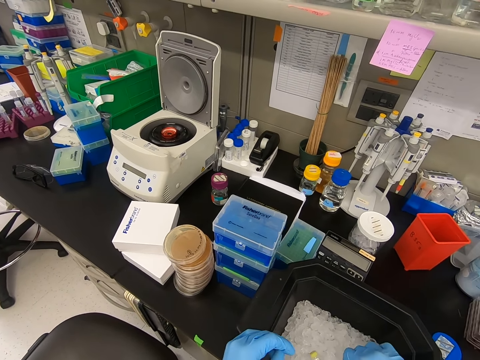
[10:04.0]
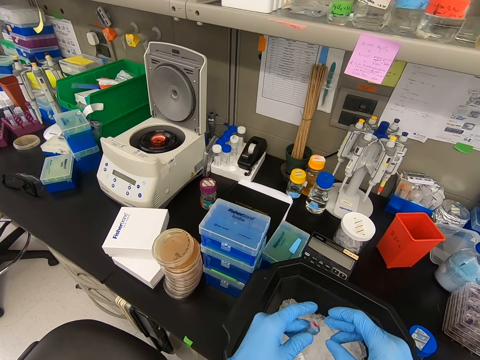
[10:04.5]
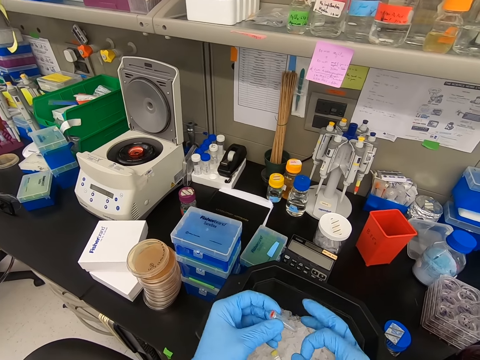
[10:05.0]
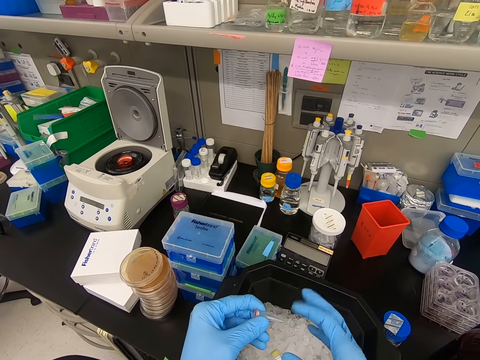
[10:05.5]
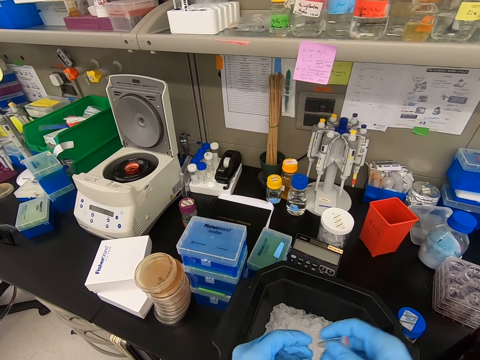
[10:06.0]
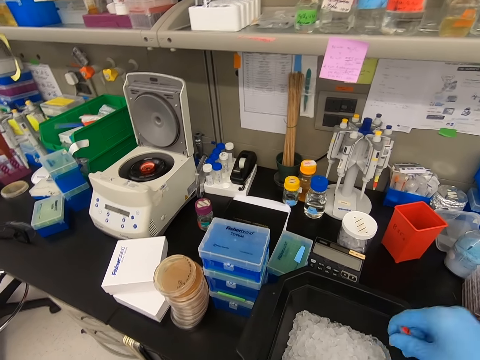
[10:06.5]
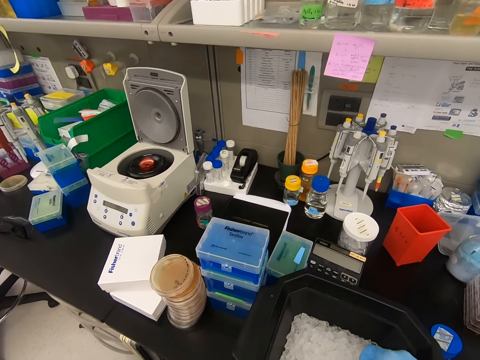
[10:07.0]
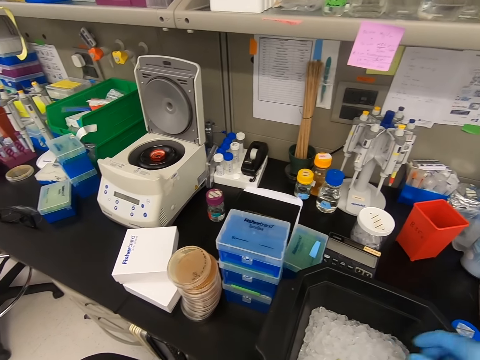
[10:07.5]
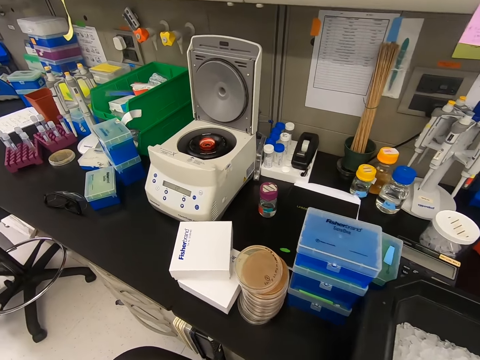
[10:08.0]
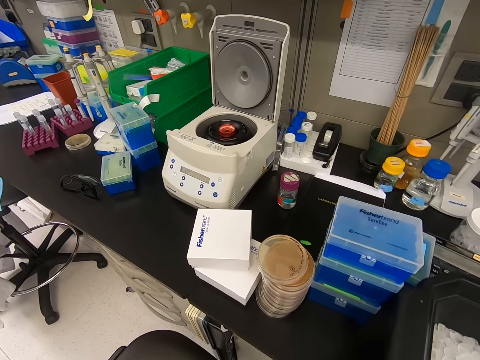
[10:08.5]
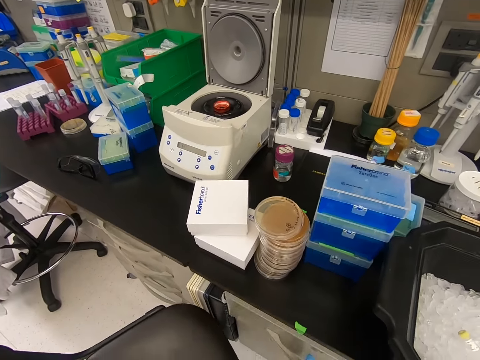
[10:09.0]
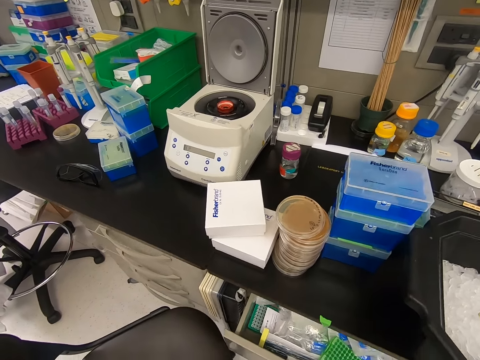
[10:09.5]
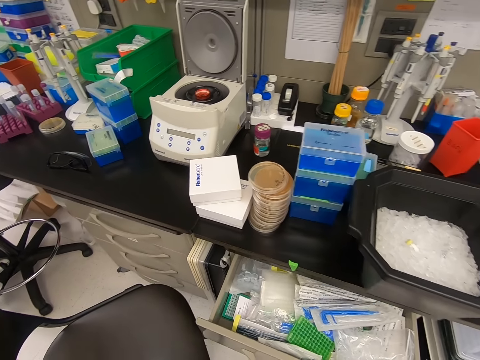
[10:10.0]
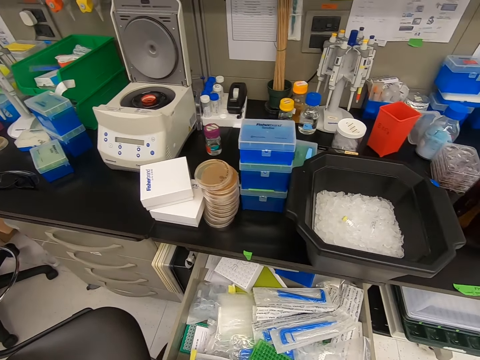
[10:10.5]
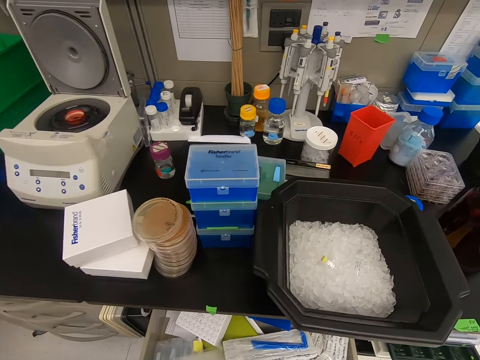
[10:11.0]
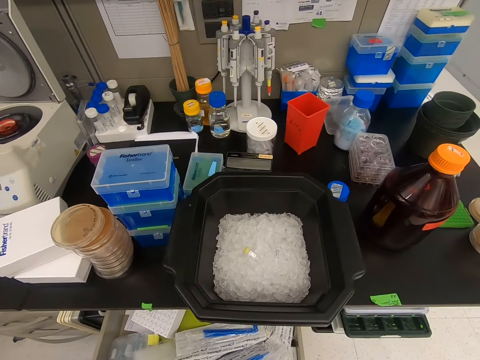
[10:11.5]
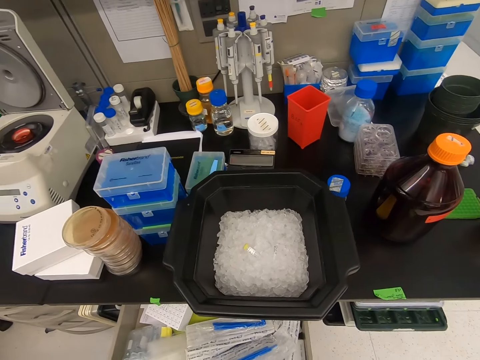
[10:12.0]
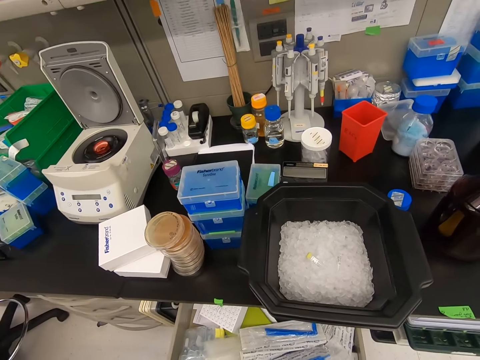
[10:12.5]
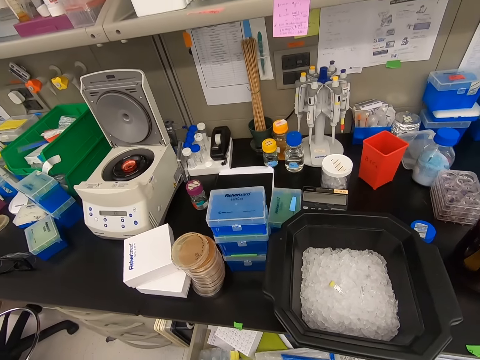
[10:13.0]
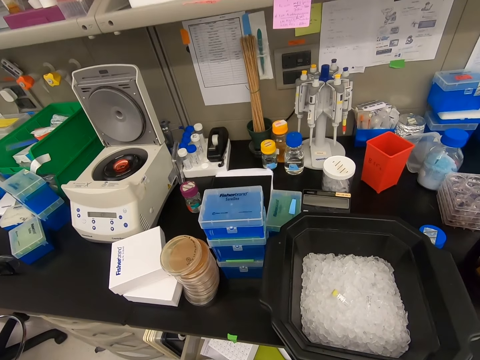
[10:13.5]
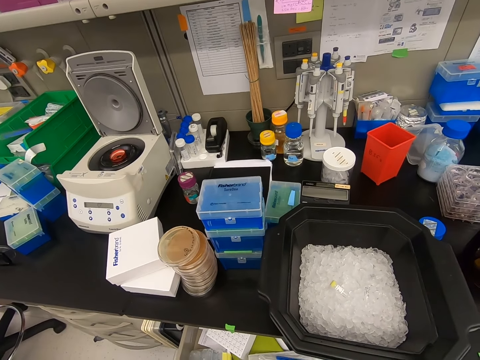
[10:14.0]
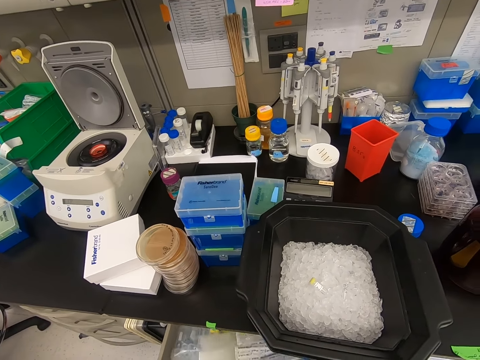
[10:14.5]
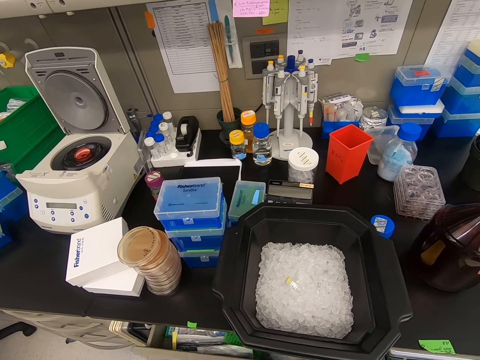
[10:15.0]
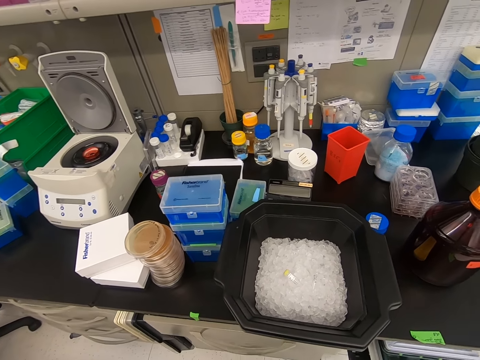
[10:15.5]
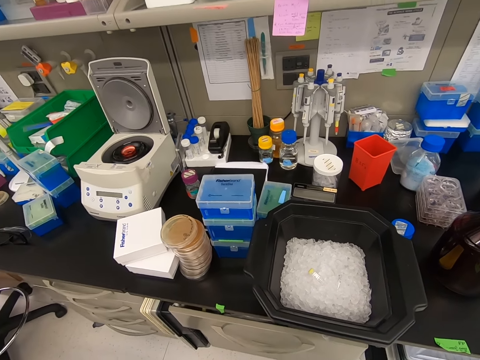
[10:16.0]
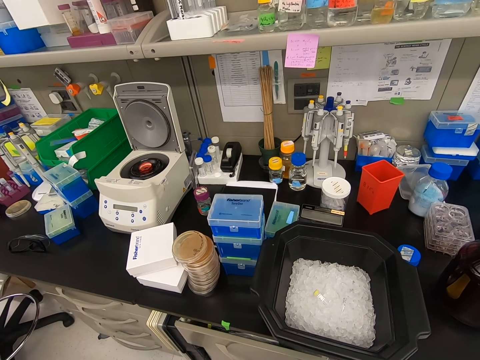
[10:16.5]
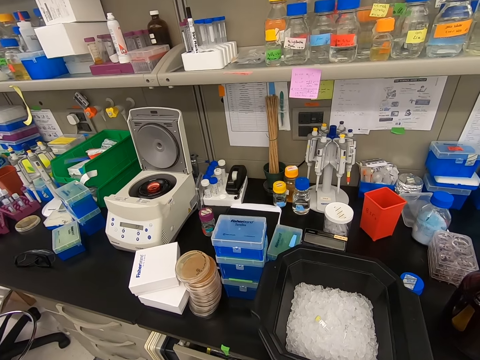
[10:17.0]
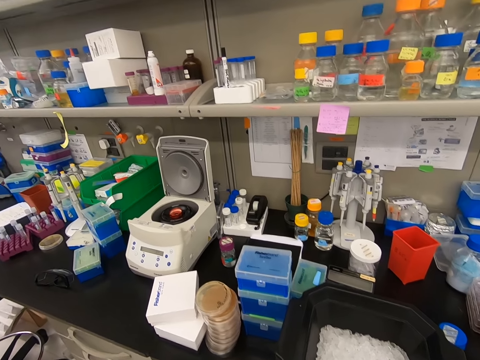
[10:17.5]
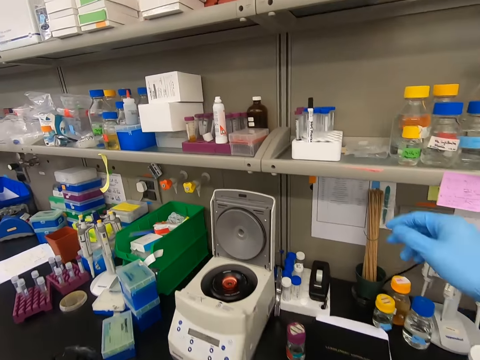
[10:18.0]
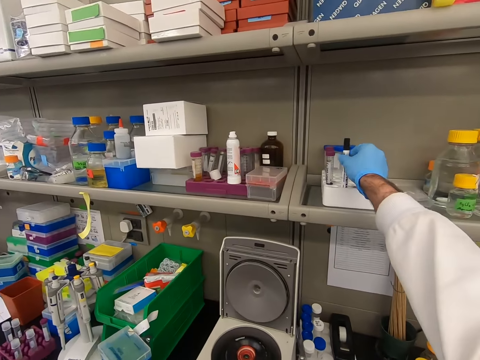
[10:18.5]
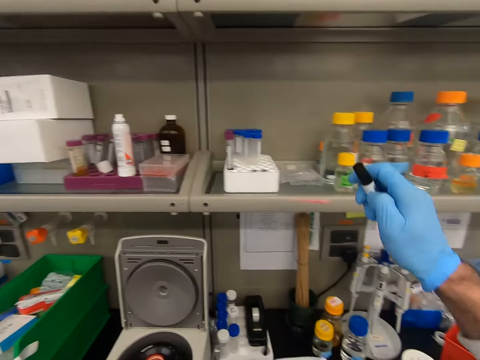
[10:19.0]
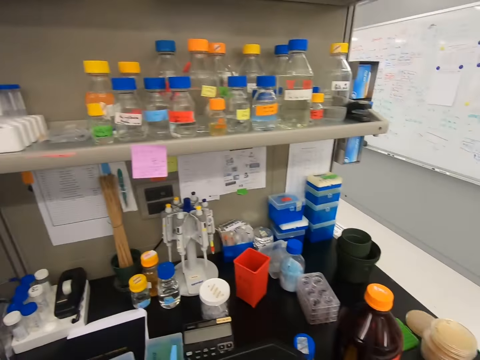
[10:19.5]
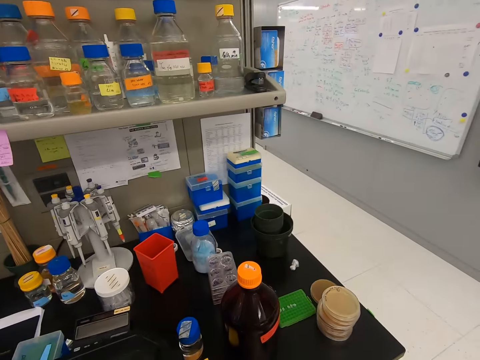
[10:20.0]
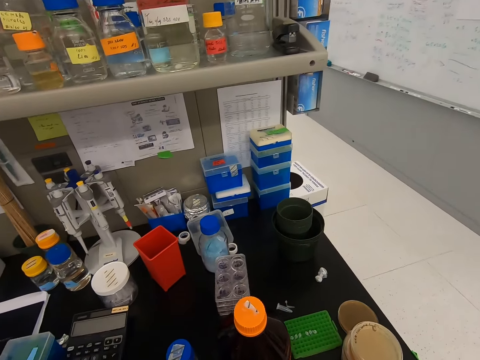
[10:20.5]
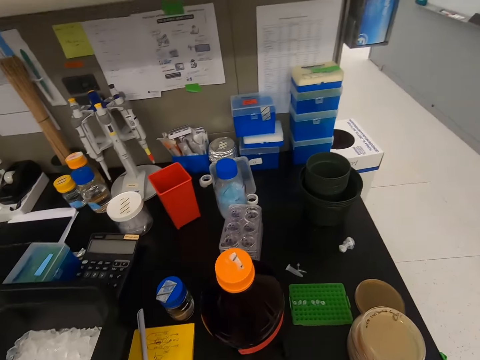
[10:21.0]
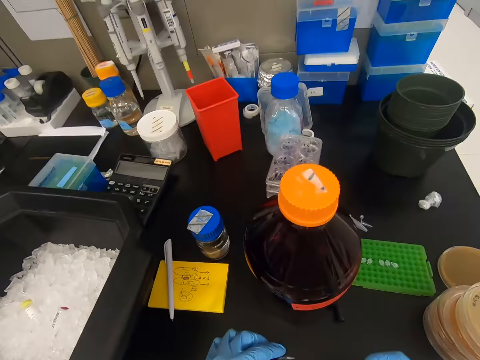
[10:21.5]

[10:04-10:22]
The camera wearer puts down the medicine glass bottle. He hits the bottle with his fingers. He shakes the medicine glass bottle. He opens the drawer. He looks inside the drawer. He closes the drawer. He picks up the marker pen from the shelf.

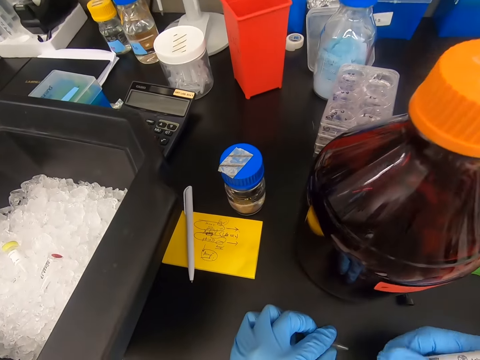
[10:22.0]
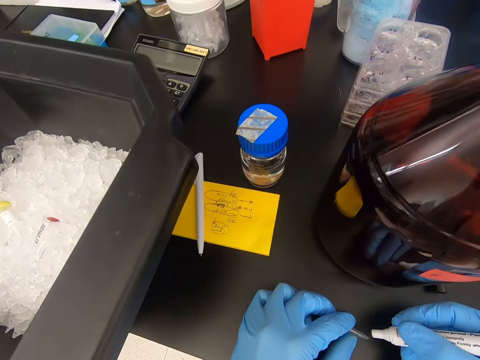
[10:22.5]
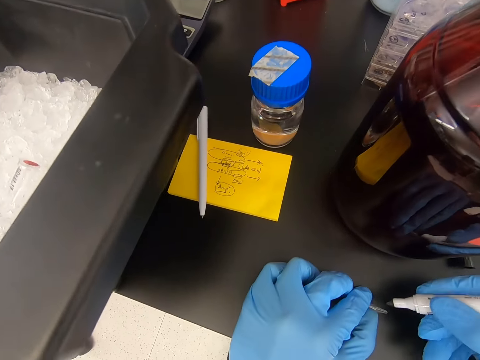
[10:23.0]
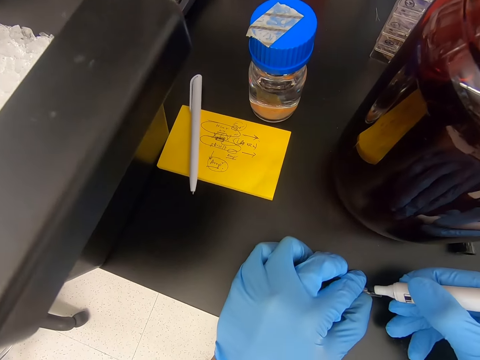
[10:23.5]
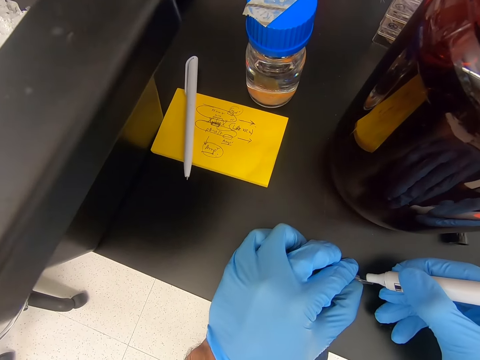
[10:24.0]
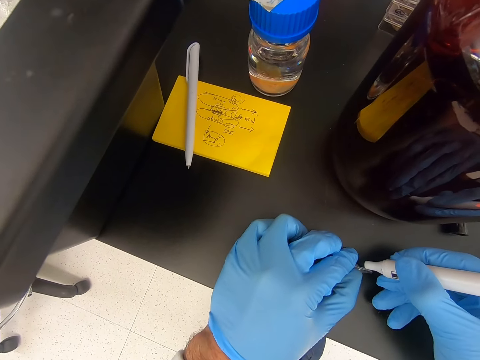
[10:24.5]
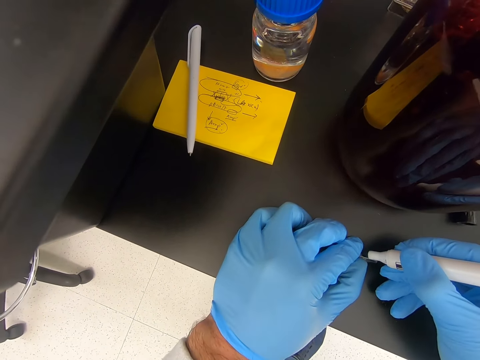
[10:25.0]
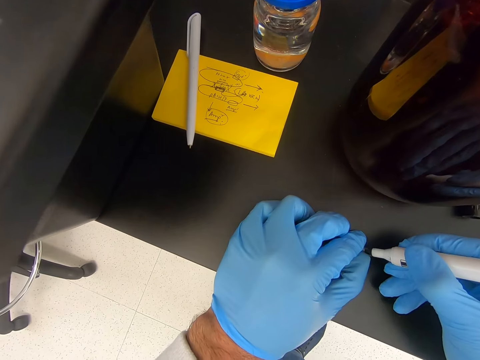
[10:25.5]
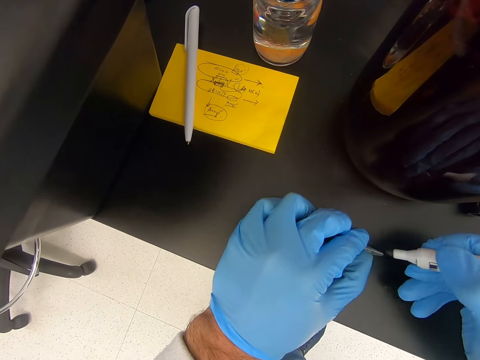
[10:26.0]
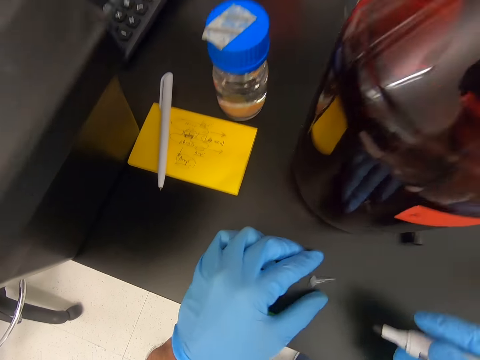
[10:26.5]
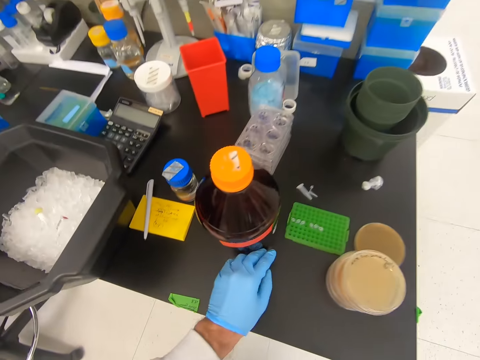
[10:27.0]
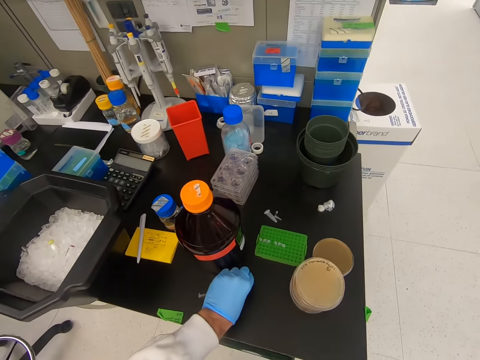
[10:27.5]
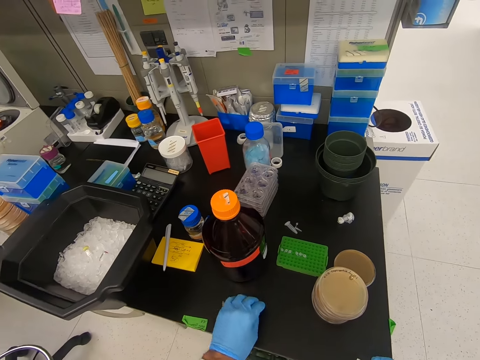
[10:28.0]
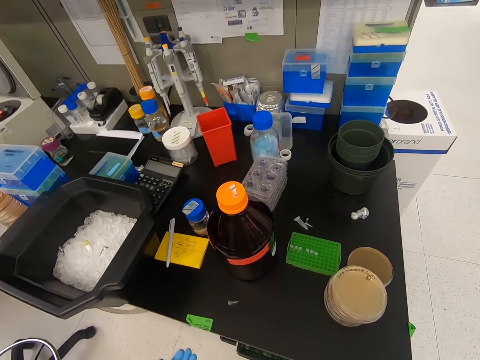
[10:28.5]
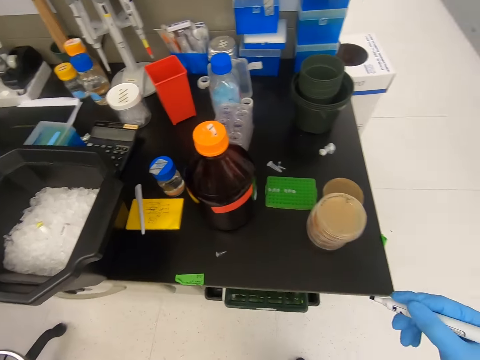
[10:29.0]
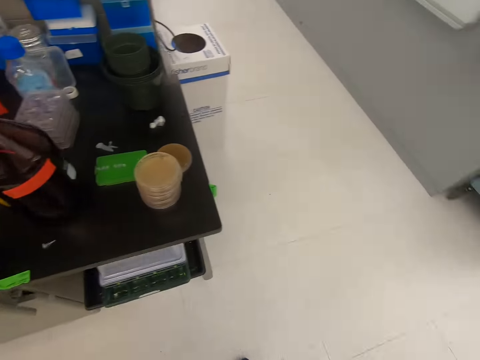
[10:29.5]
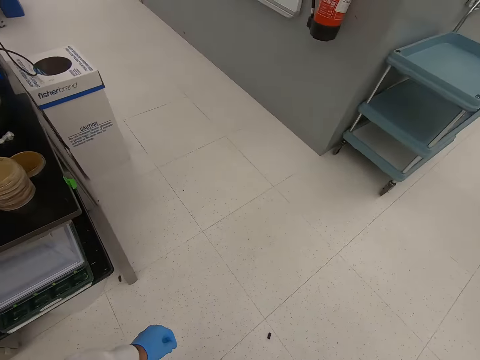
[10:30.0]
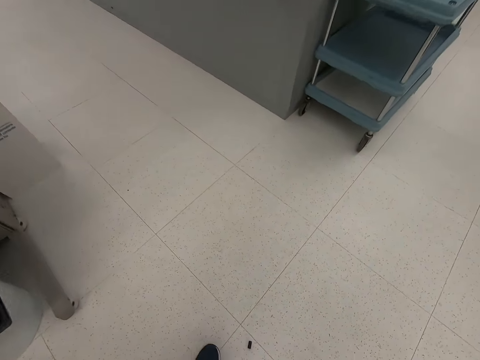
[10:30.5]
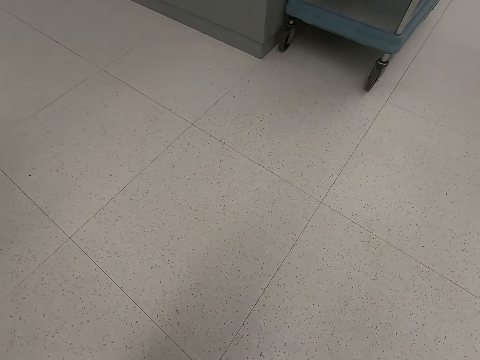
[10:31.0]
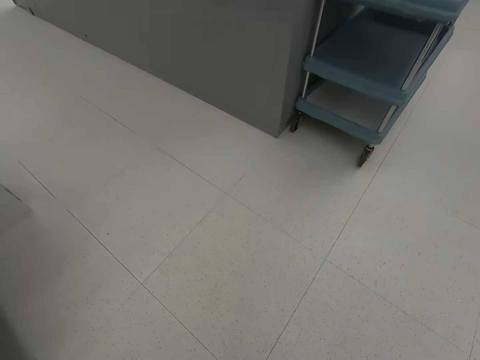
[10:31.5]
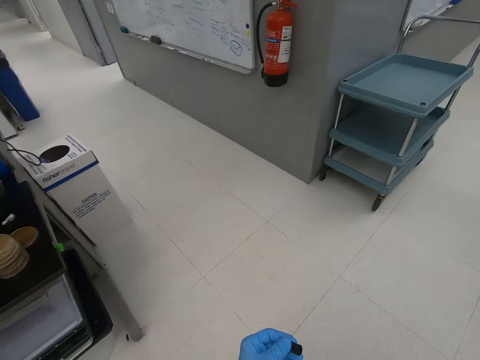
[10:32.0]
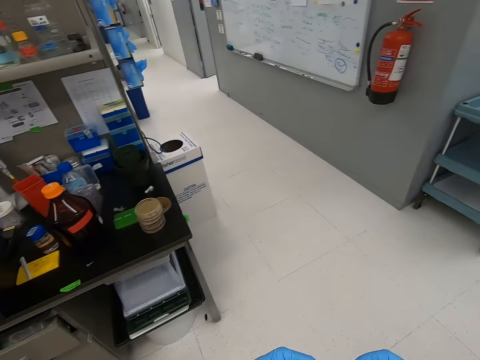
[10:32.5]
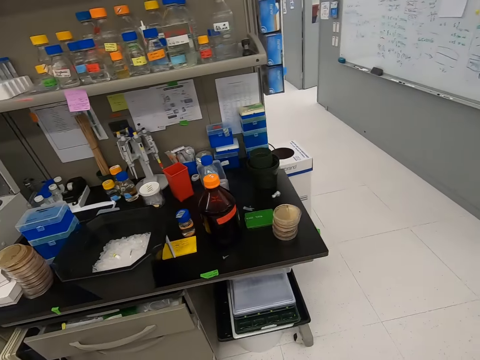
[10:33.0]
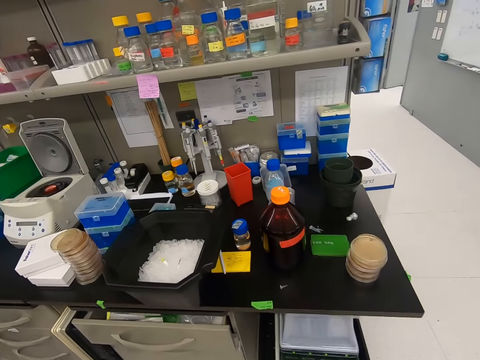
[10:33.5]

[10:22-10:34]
The camera wearer writes on the glass bottle. They pick up the cap. They drop the cap. They walk. They pick up the cap.
